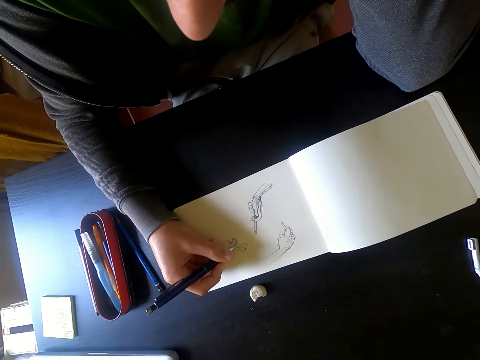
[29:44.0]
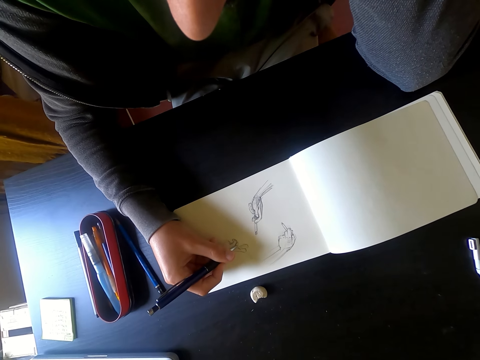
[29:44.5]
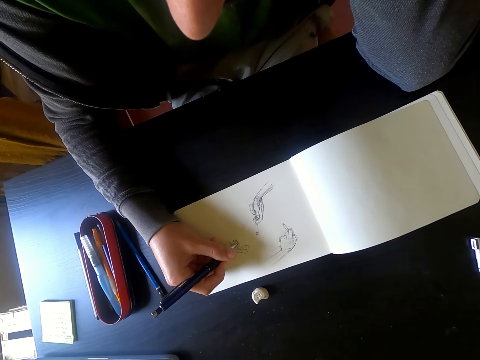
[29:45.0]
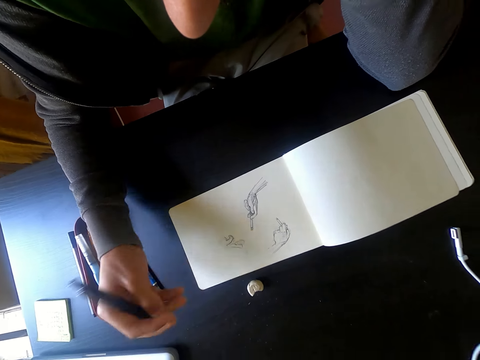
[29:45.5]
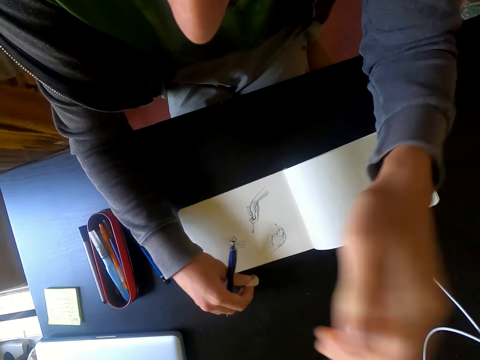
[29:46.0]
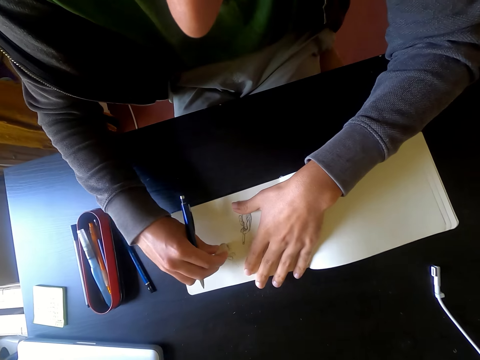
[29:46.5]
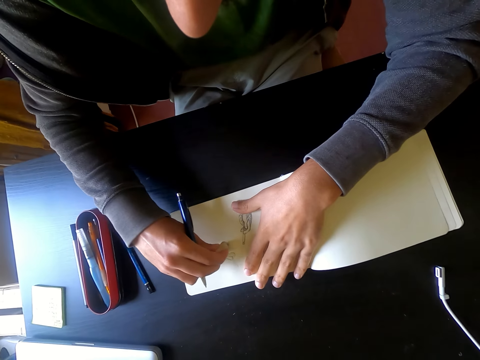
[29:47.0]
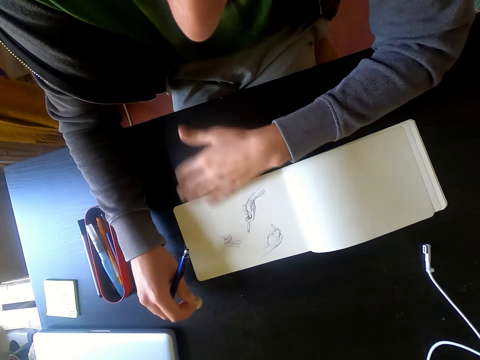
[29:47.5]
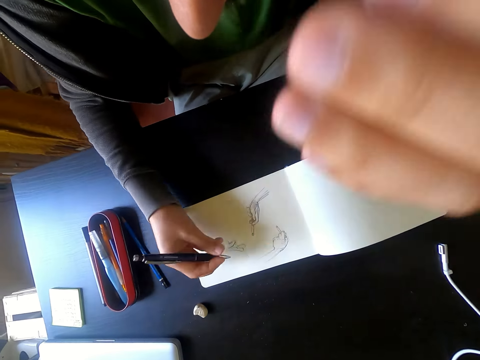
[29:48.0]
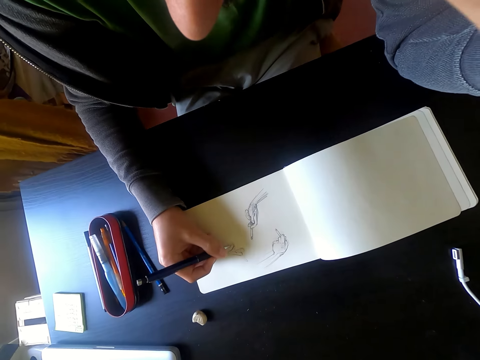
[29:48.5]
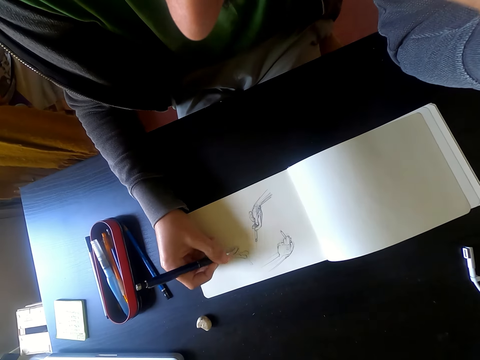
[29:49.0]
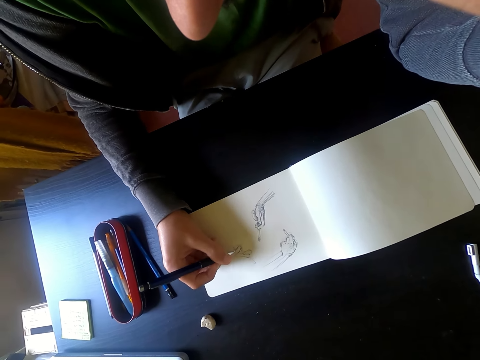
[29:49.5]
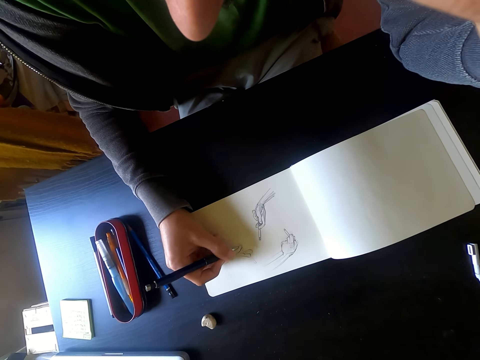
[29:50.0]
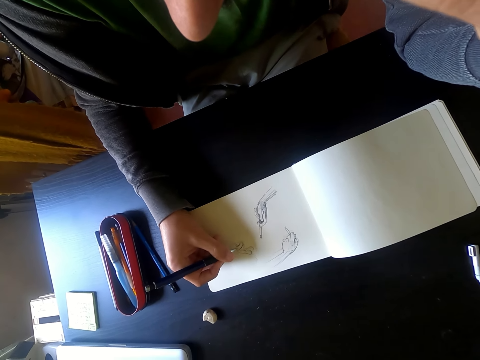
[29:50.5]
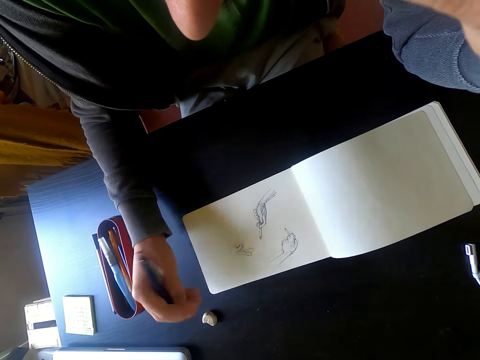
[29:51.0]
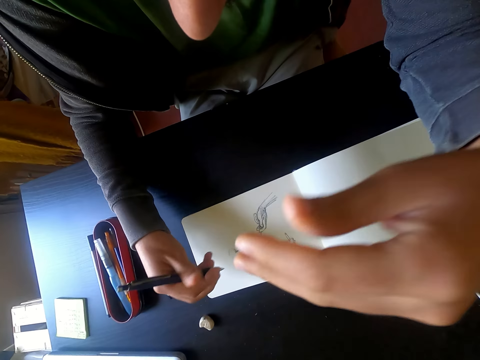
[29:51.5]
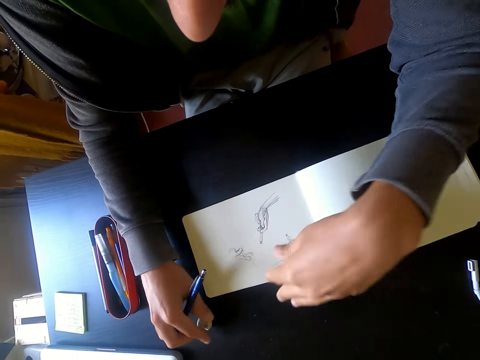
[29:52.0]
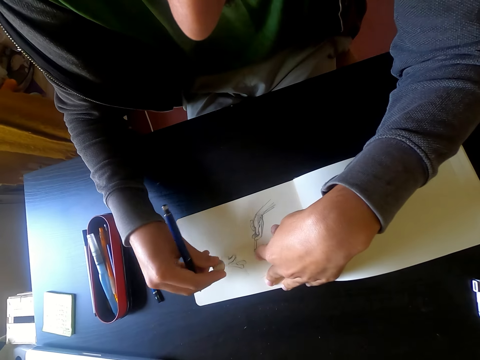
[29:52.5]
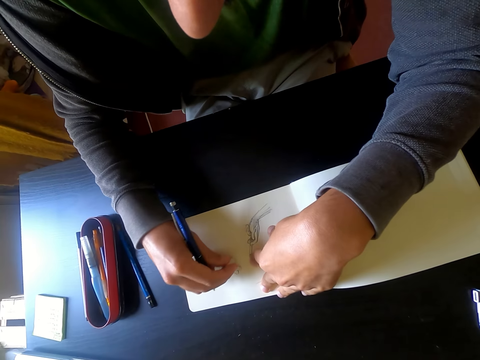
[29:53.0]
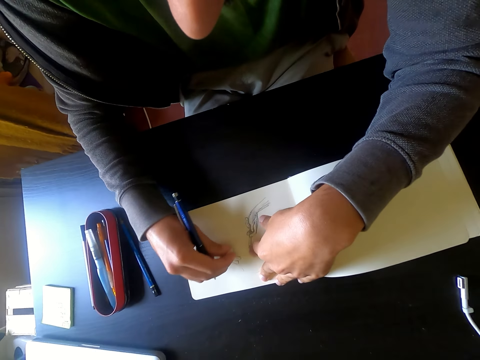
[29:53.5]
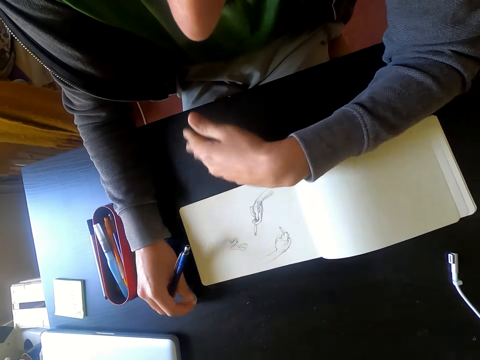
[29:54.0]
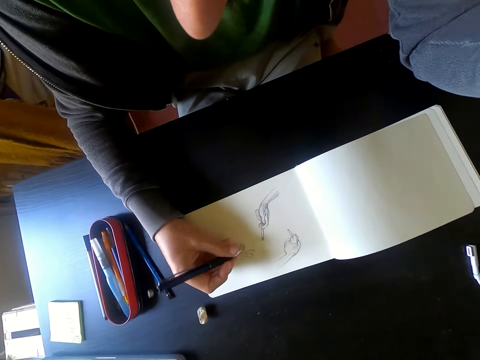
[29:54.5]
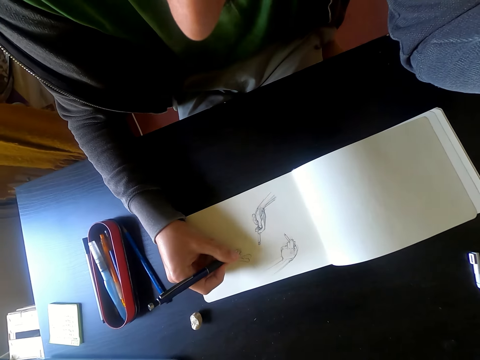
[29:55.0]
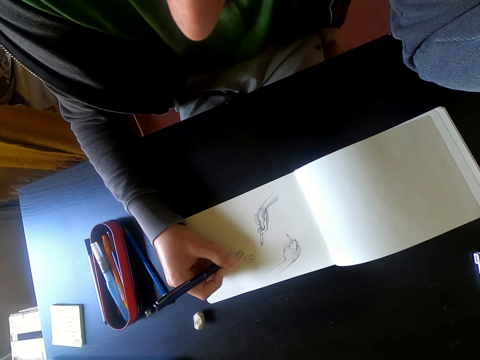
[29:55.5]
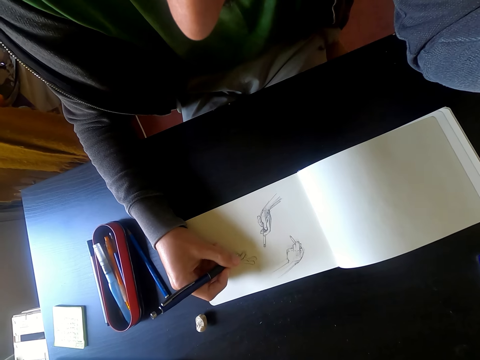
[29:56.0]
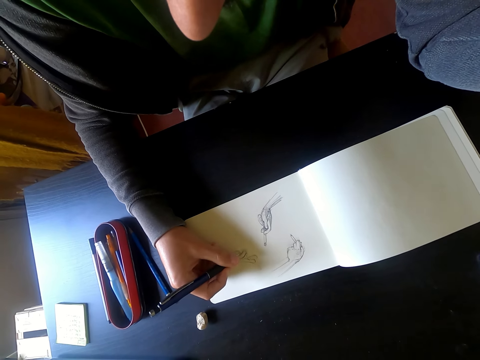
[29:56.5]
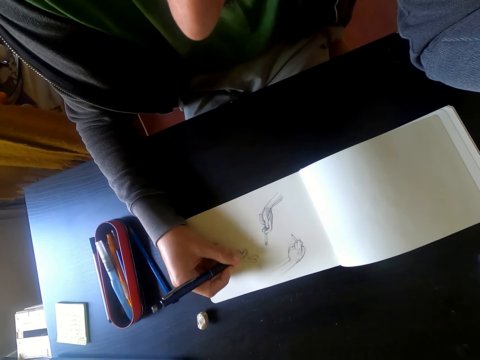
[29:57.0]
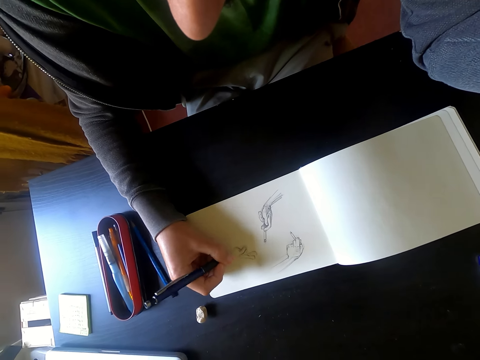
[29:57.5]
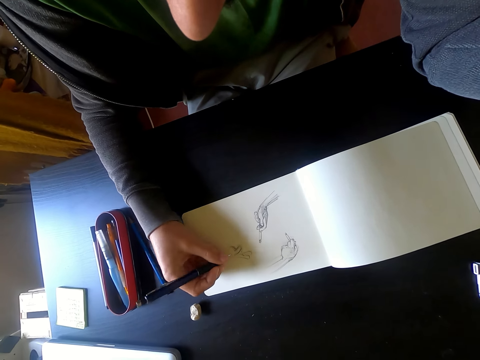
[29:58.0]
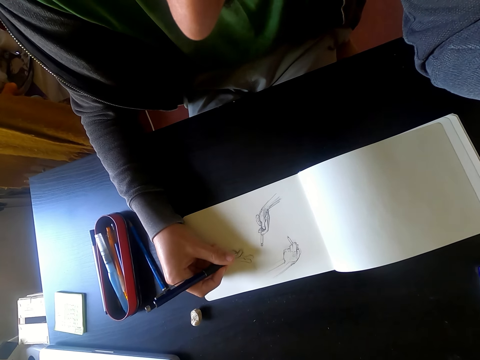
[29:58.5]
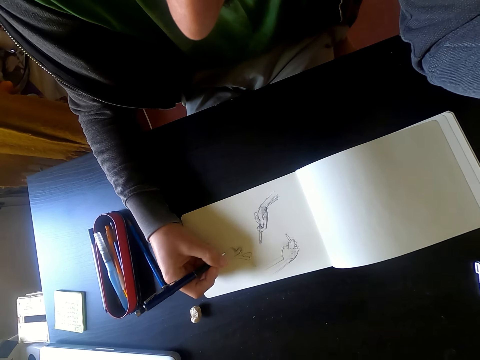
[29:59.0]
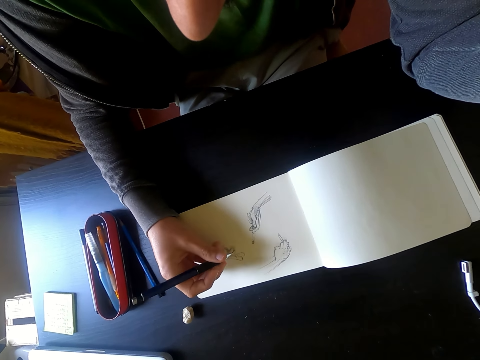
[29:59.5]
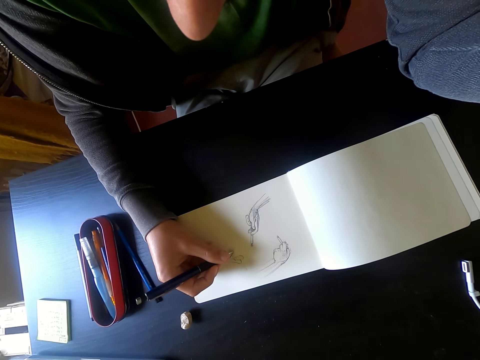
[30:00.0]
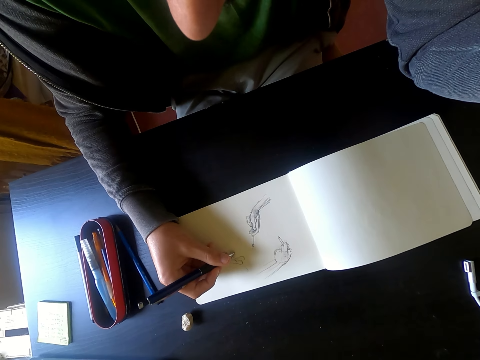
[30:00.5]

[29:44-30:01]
The camera wearer picks up a rubber on the table. They erase the picture with the rubber. They put the rubber on the table. They draw a picture on the piece of paper with a pen. They pick up the rubber on the table. They erase the picture with the rubber. They put the rubber on the table. They draw a picture on the piece of paper with the pen.

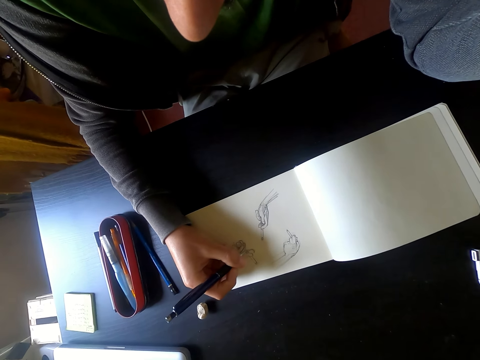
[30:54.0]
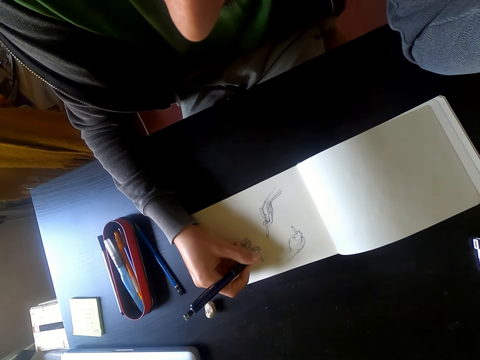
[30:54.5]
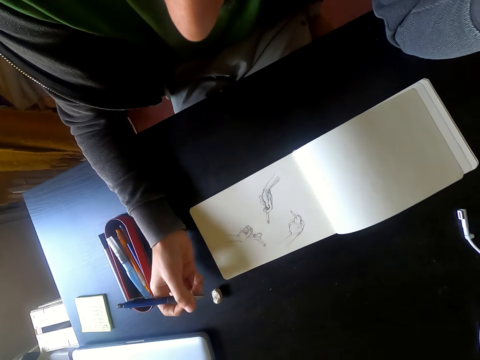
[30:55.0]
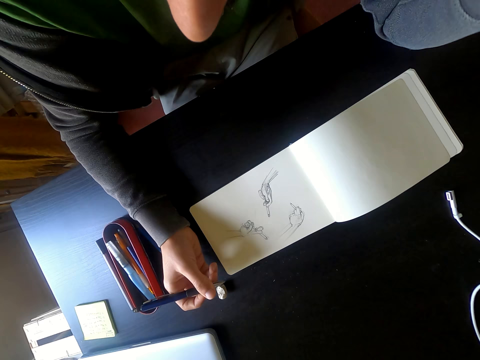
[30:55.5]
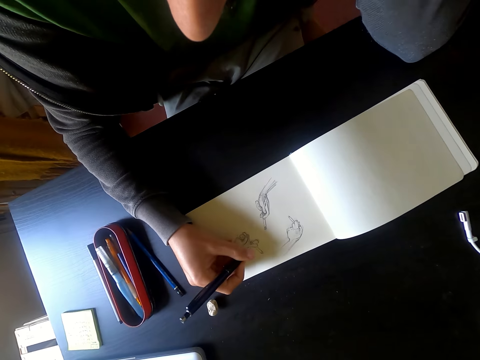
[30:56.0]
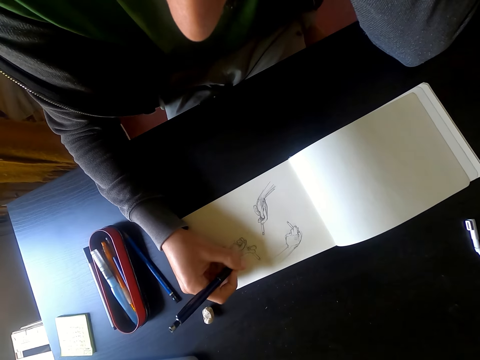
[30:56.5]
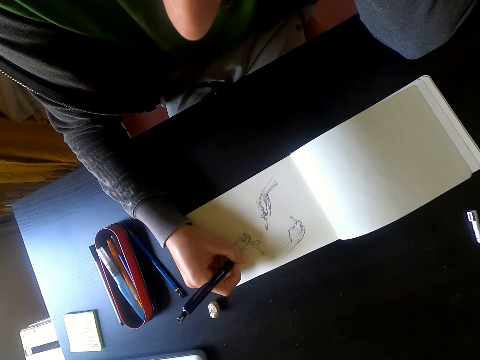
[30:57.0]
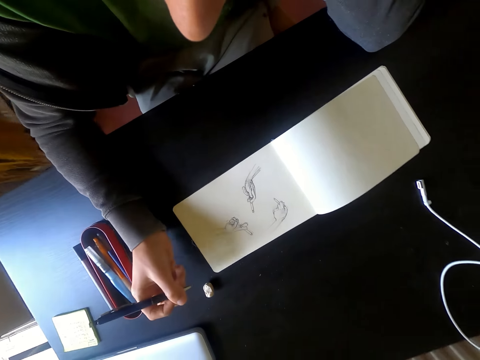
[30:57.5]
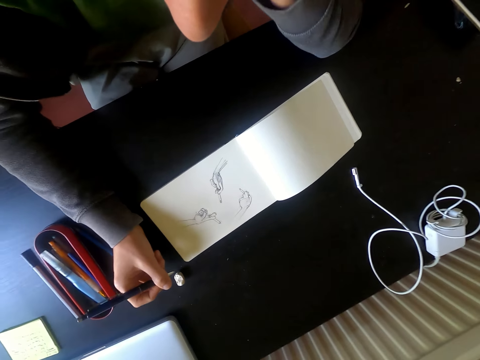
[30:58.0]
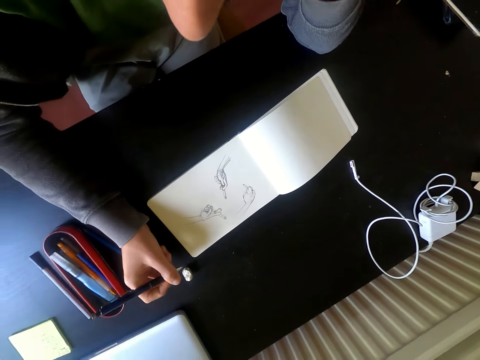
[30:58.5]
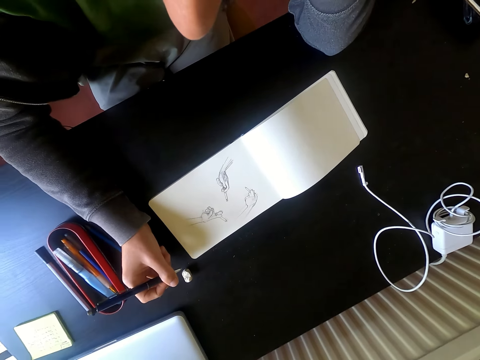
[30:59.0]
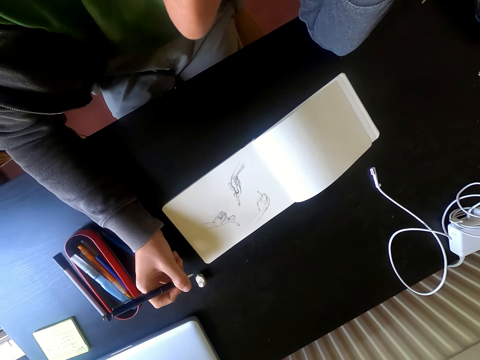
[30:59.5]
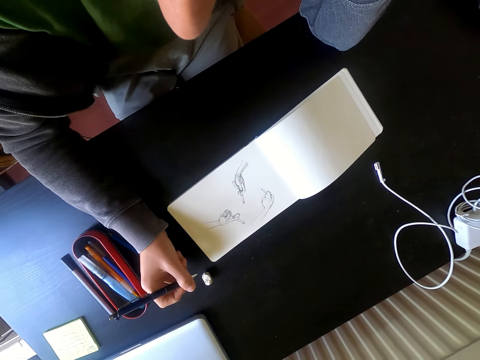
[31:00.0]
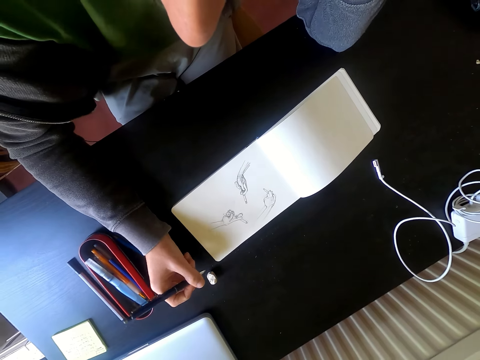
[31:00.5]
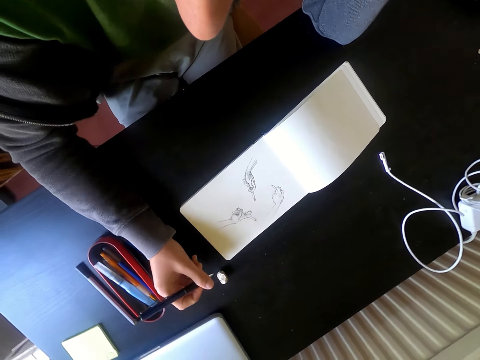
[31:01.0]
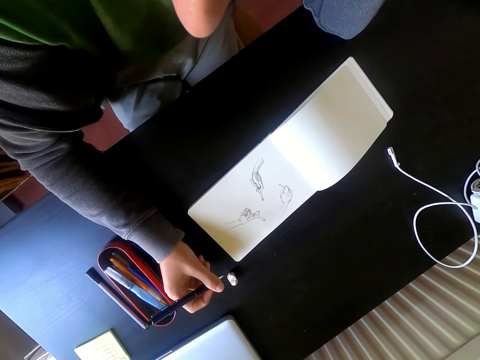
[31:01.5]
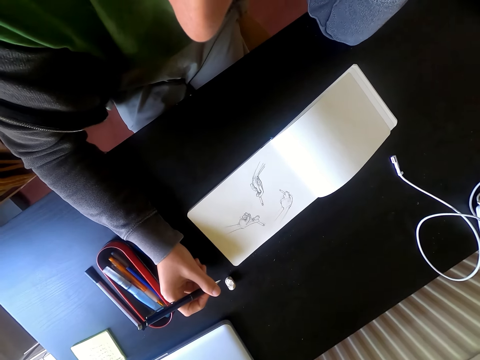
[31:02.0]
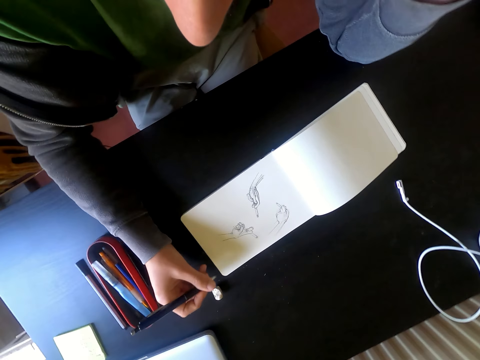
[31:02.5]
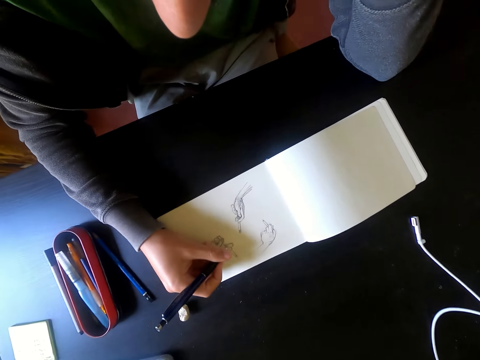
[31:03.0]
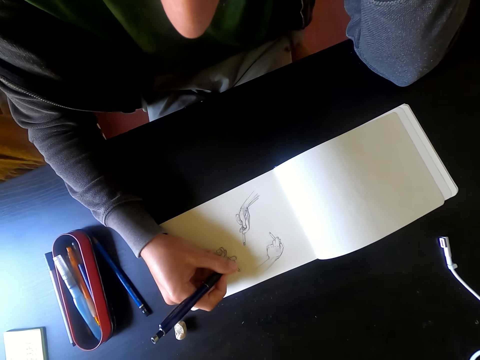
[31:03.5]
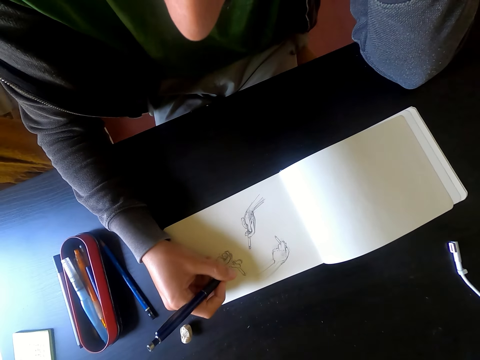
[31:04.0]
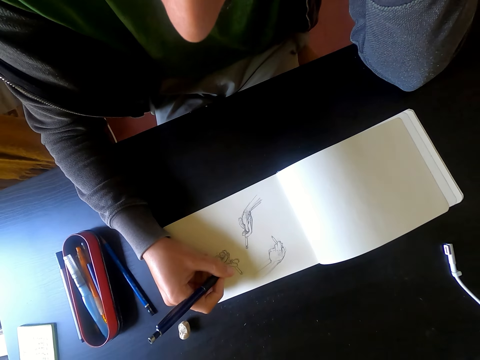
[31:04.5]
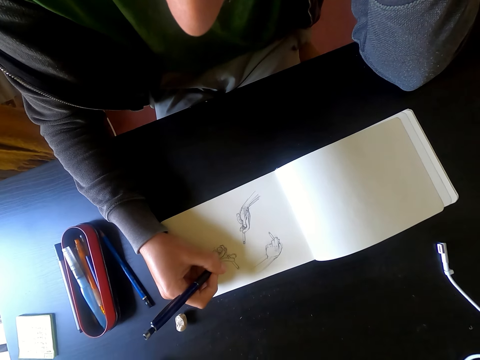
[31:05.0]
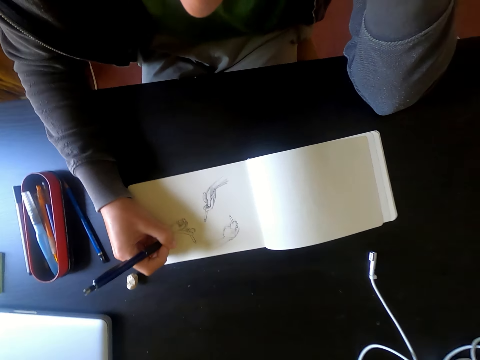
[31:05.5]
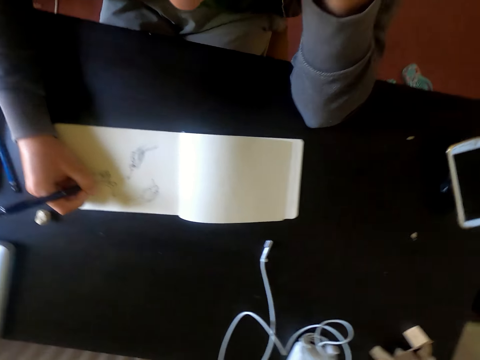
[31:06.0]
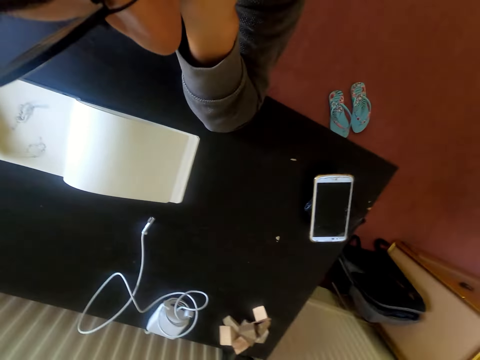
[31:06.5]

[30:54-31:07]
The camera wearer holds a pen with his right hand. He stops drawing. He draws a picture on the piece of paper with the pen. He holds the pen with his right hand. He looks at the drawing book. He draws a picture on the piece of paper with the pen.
